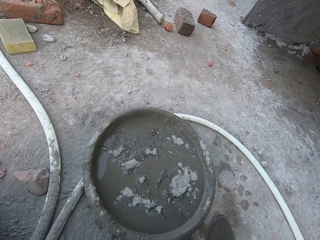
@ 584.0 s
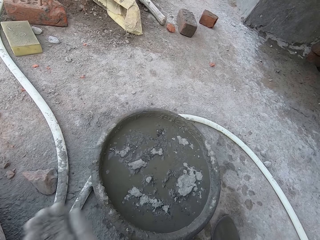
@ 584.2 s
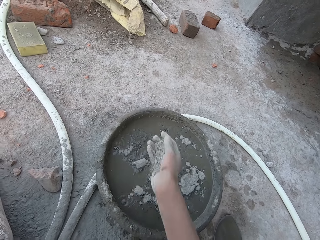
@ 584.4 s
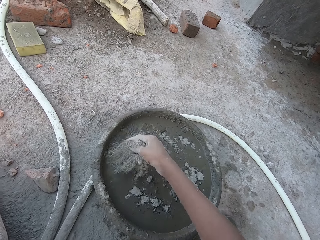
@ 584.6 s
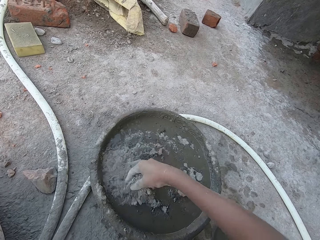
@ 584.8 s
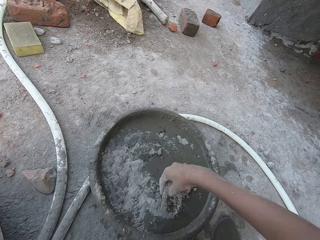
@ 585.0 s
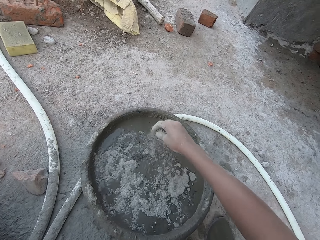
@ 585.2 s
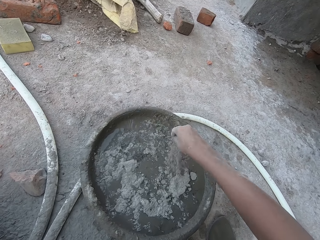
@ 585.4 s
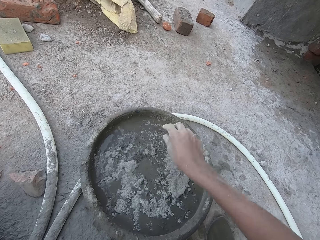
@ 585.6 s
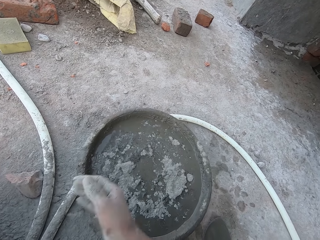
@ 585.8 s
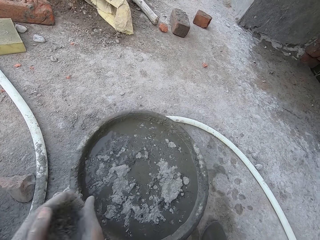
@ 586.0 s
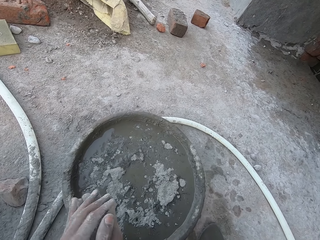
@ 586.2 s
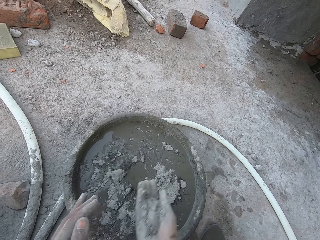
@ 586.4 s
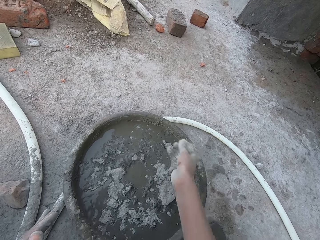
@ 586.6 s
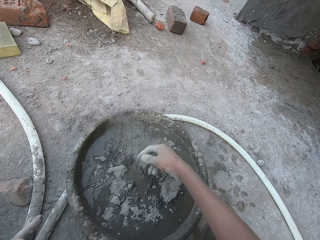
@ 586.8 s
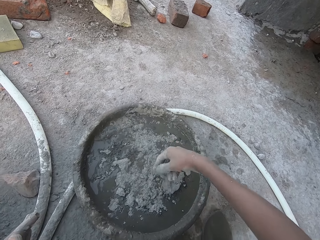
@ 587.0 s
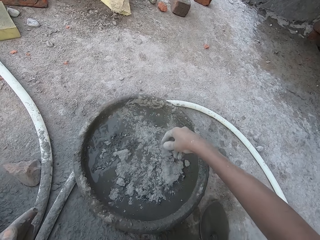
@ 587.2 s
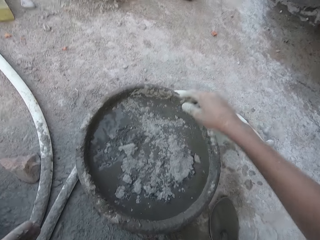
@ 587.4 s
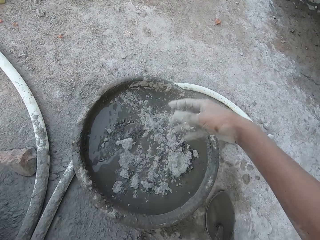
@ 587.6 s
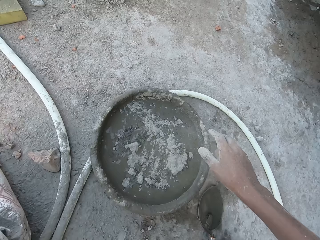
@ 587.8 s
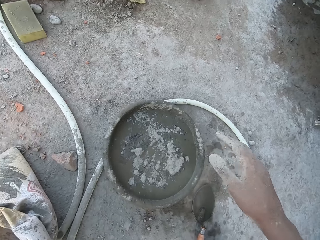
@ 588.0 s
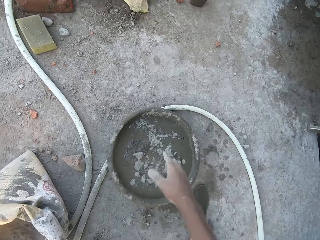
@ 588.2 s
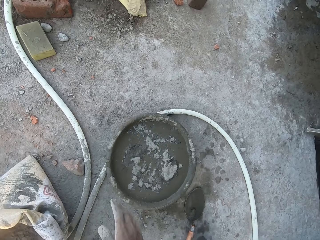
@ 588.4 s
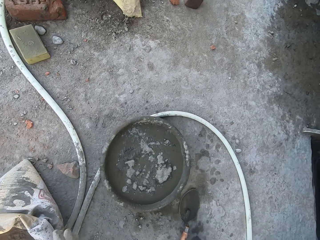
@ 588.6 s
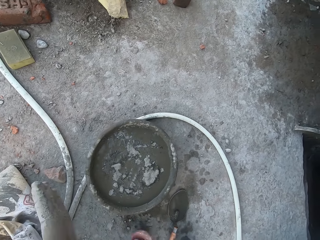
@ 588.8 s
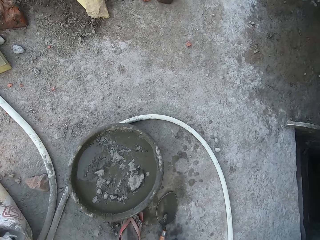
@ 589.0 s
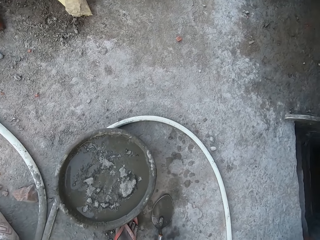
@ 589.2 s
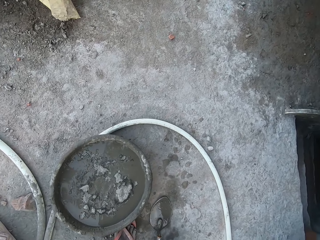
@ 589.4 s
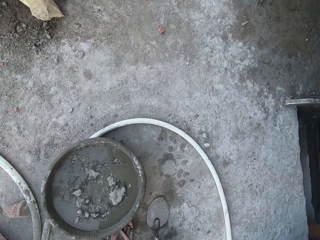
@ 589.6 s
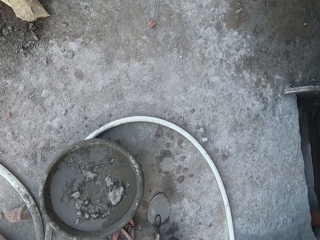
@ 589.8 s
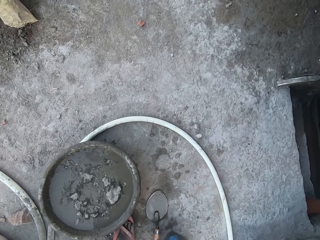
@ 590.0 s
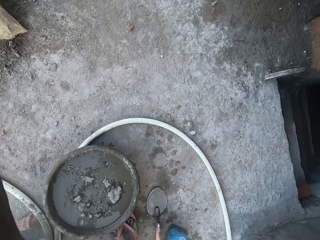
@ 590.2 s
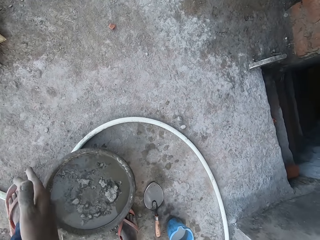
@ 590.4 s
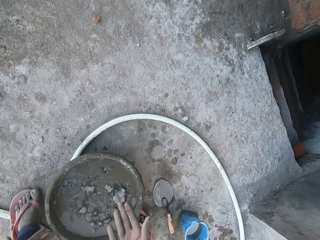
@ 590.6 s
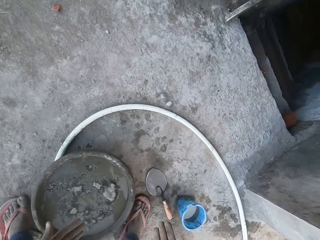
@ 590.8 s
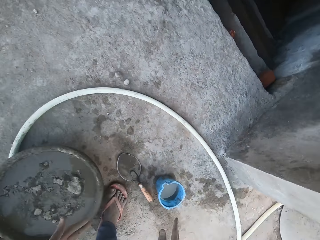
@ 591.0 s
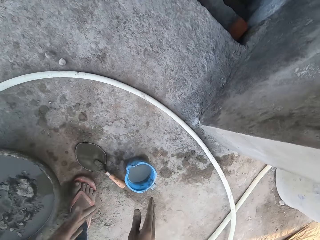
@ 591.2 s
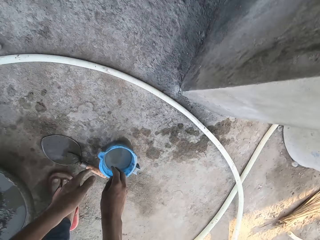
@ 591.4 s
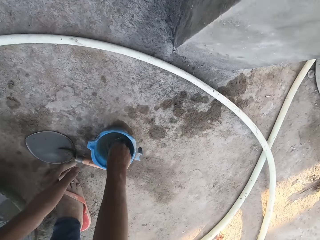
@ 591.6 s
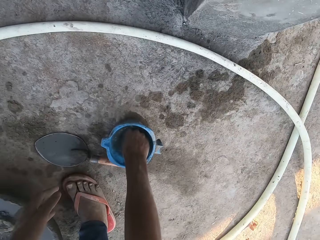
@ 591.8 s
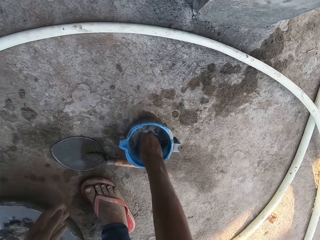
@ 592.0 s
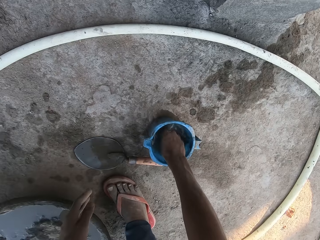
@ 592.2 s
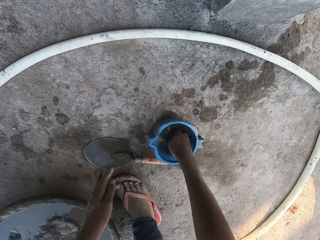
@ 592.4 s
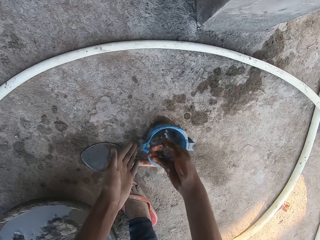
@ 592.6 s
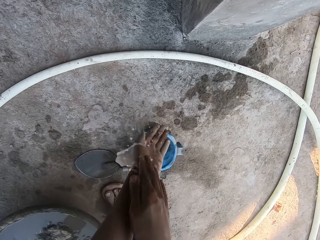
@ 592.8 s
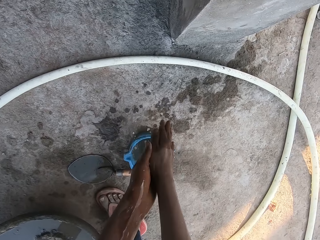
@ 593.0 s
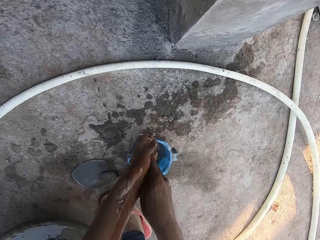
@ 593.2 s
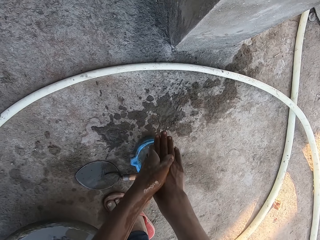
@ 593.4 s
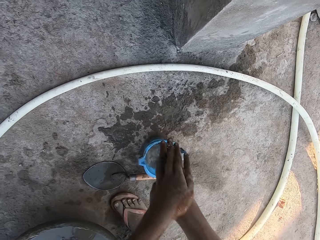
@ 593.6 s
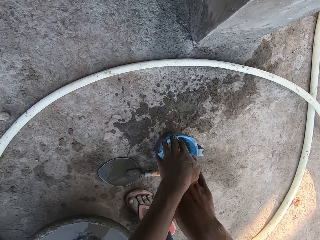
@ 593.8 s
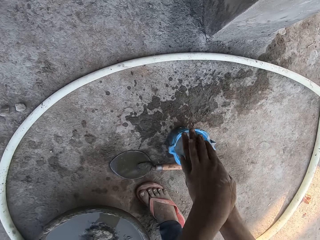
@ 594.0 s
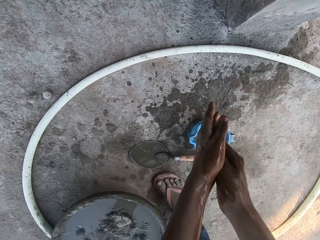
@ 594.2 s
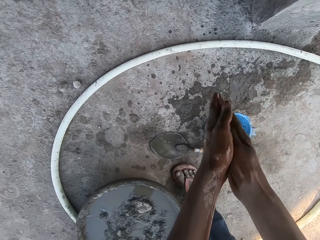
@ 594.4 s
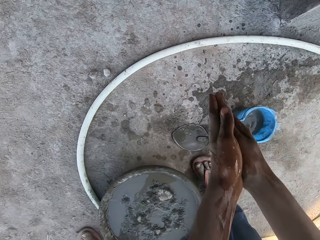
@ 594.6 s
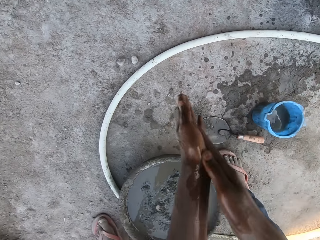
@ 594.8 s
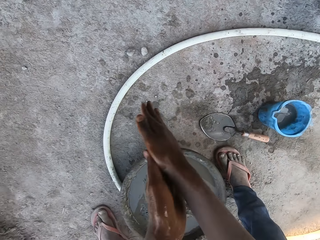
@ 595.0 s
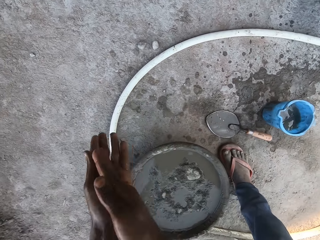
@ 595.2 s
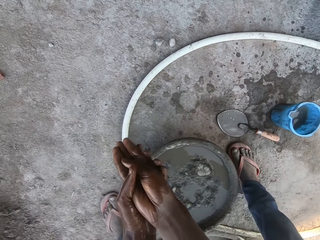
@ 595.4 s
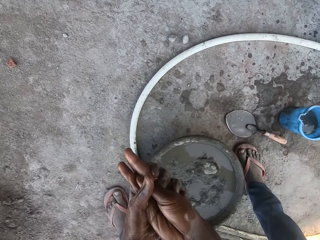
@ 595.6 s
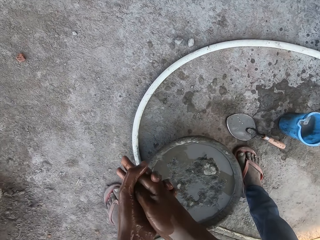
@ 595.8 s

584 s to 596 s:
The camera wearer pours the cement in his right hand in the mortar pan on the floor. He pours the cement from his left hand to his right hand. He pours the cement in his right hand in the mortar pan on the floor. He shakes his right hand. He claps both hands together. He puts his right hand in water inside a cup on the floor and washes both hands with the water from the cup on the floor.

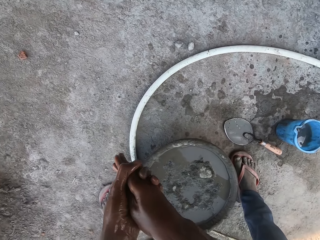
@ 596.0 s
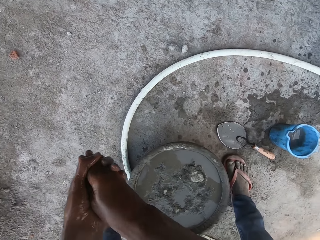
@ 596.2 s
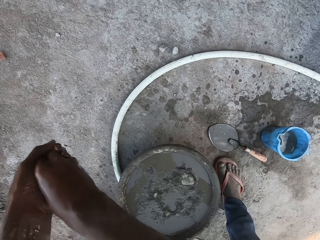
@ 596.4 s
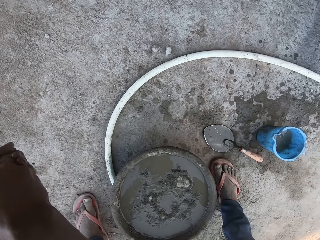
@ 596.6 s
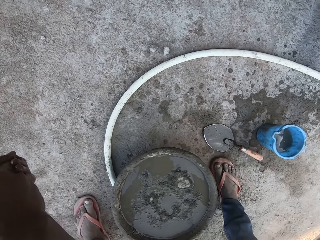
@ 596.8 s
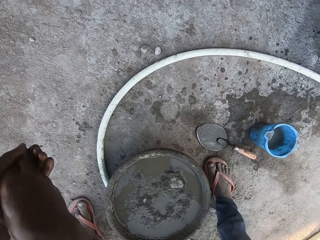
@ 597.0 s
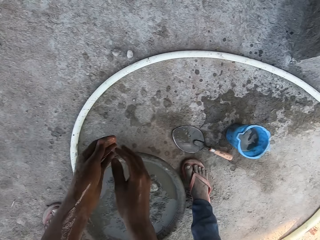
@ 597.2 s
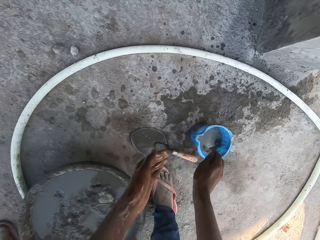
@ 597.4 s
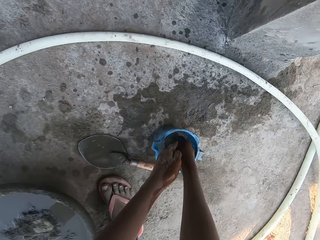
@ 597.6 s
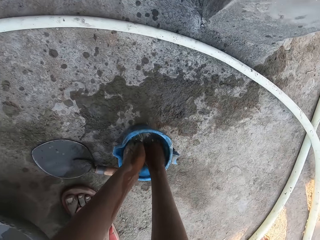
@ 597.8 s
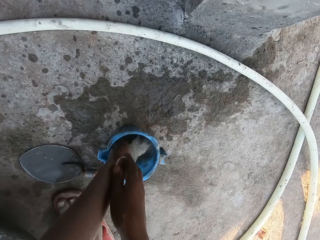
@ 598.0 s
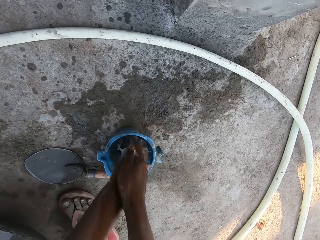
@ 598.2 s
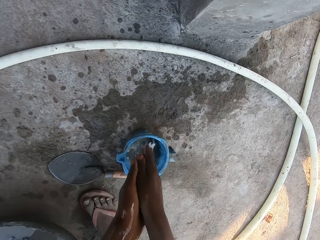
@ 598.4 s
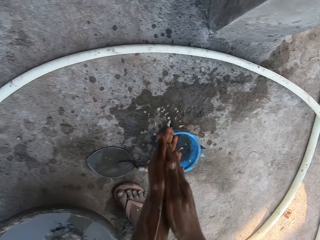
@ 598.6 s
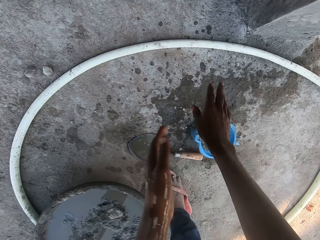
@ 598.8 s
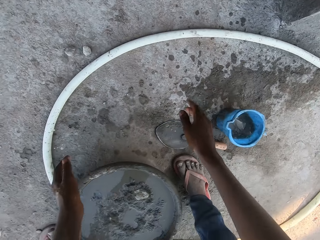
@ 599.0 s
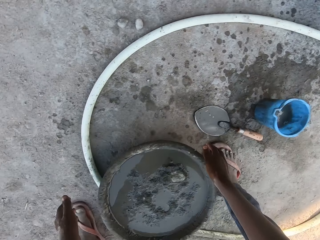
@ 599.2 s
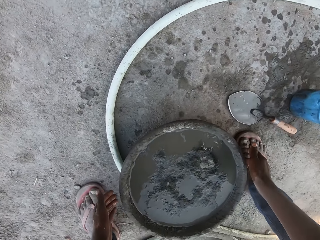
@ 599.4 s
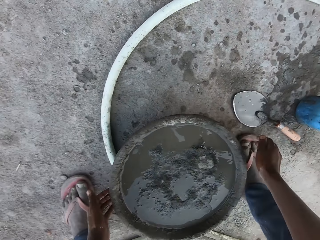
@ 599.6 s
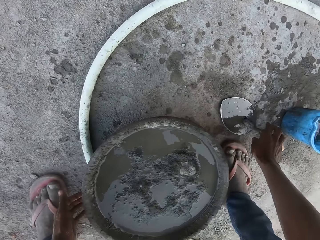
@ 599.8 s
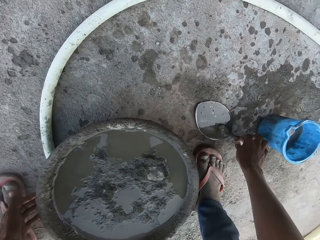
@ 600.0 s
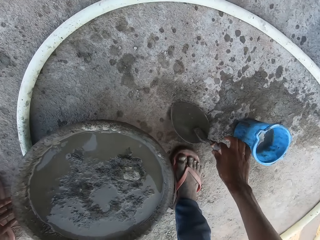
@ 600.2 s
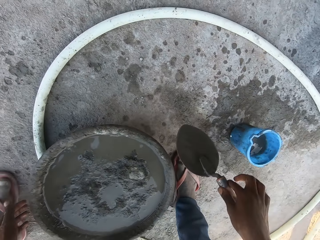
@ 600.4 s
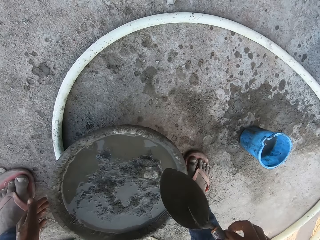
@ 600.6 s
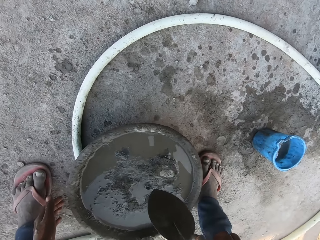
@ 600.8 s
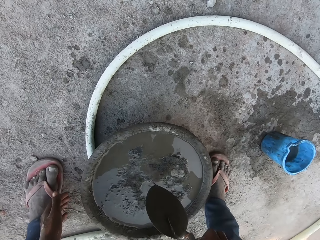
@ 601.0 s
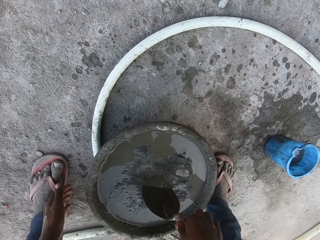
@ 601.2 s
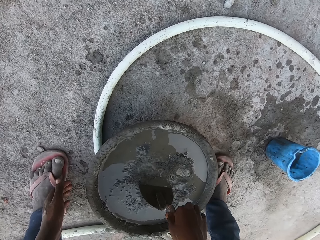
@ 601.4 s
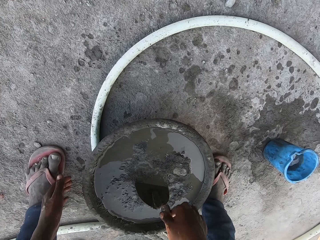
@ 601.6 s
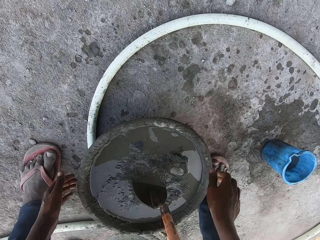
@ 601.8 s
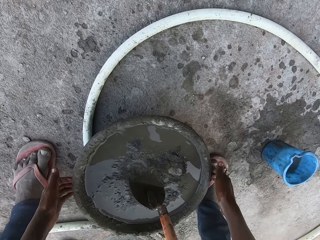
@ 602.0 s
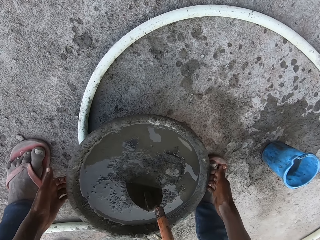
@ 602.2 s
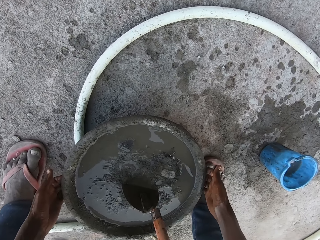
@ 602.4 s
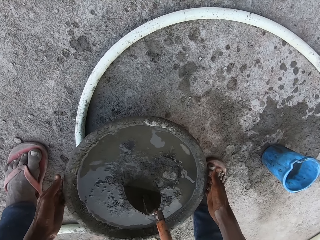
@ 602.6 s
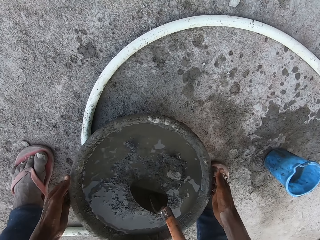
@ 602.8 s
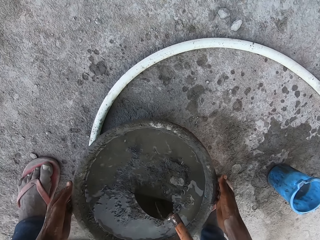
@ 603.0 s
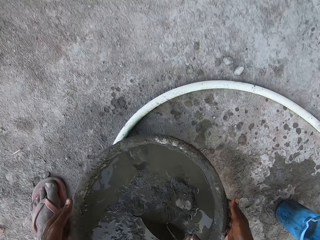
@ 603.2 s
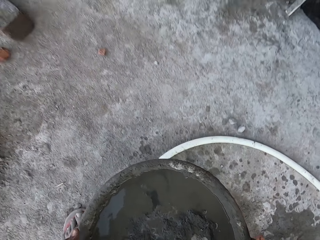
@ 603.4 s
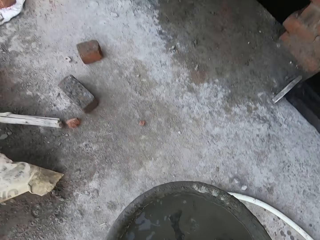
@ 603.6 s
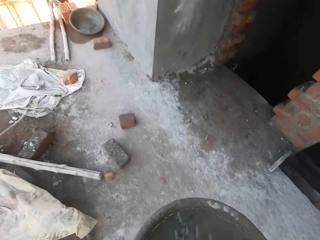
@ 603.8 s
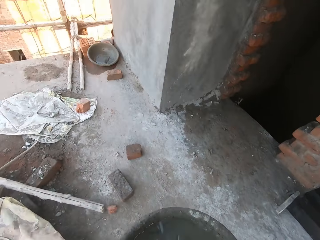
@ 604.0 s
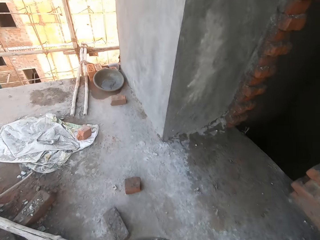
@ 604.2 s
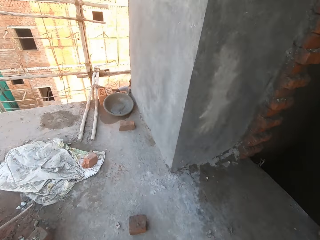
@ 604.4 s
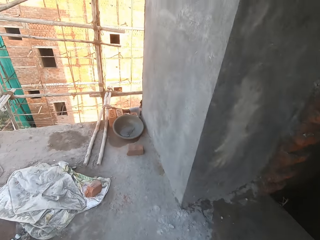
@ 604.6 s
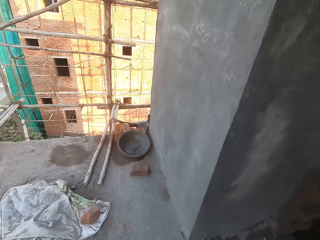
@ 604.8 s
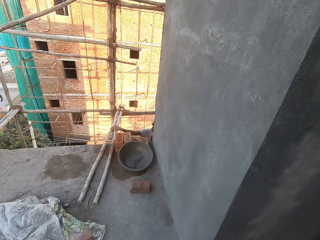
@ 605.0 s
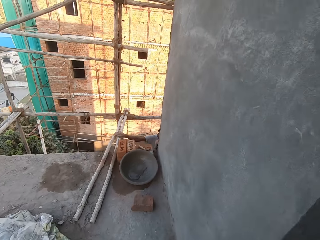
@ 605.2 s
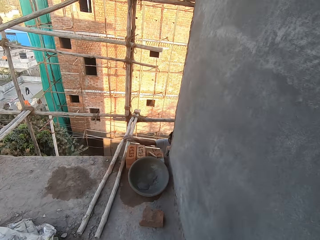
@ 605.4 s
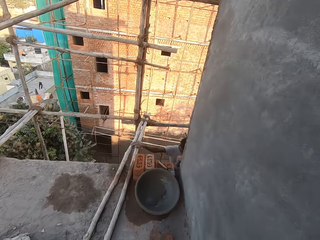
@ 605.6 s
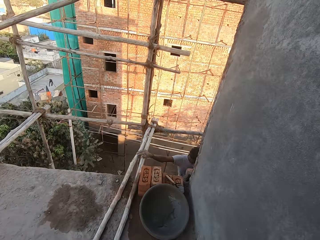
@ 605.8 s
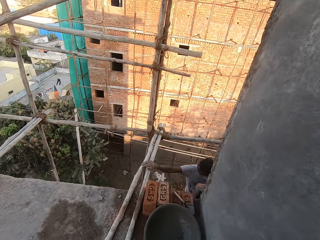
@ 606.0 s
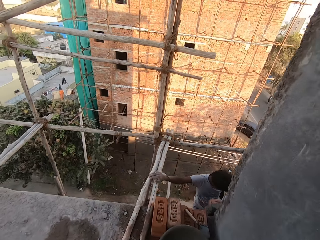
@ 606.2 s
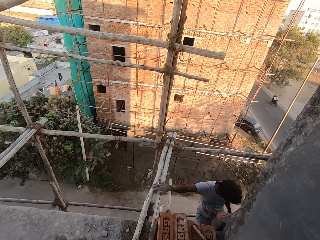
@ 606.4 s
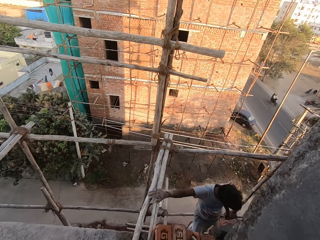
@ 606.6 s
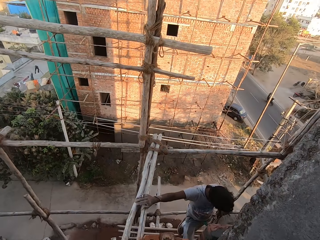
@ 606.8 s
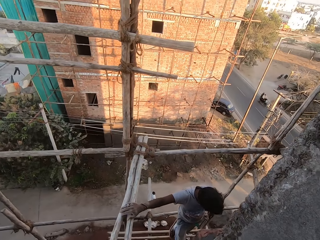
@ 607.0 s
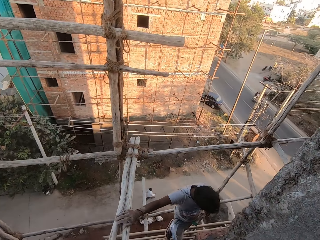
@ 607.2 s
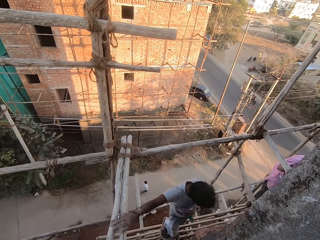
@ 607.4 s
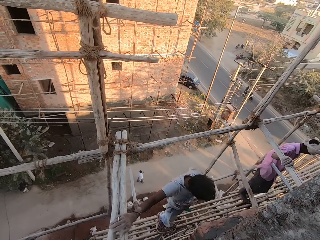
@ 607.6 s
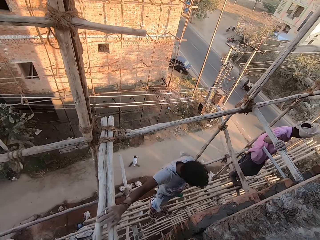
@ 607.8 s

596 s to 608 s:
The camera wearer washes both hands in the water in the cup on the floor. He takes a trowel on the floor with his right hand. He puts the trowel in his right hand in the mortar pan. He carries the mortar pan with both hands. He walks towards a man.
